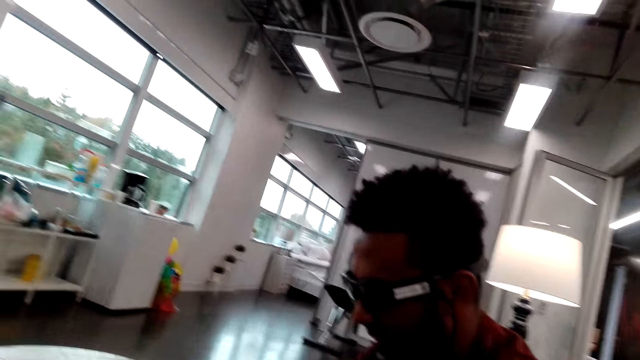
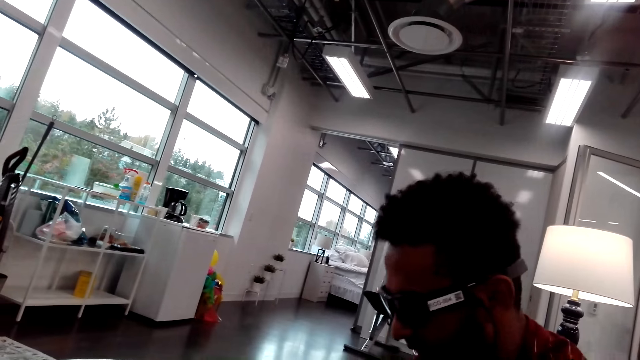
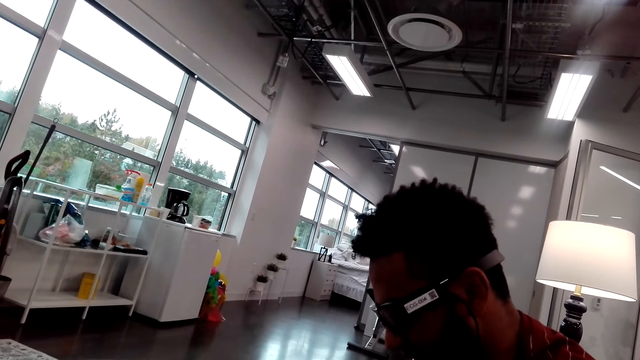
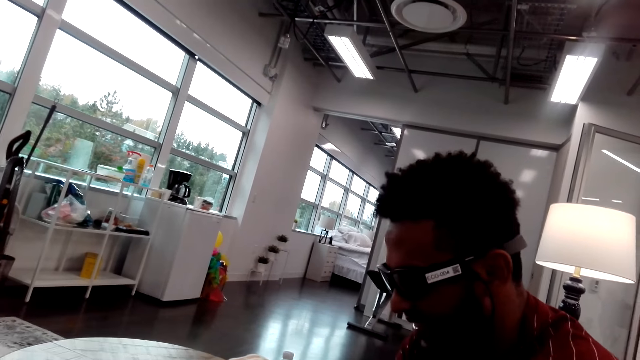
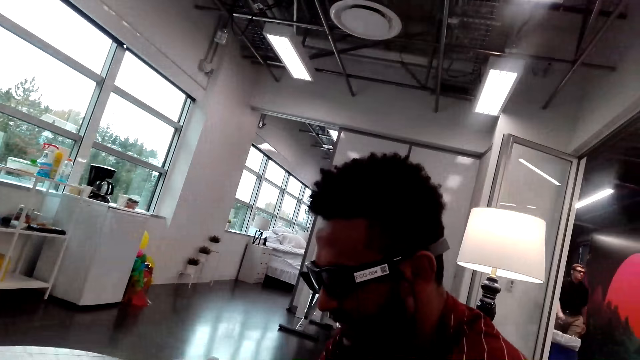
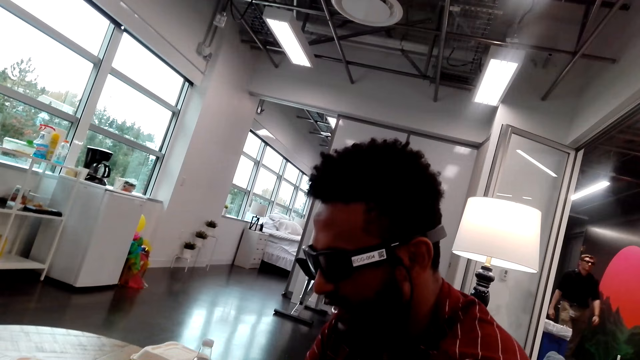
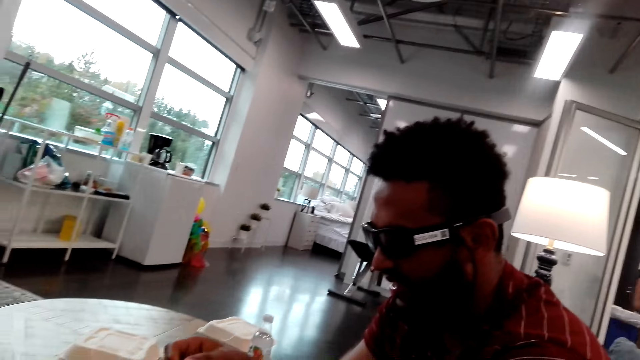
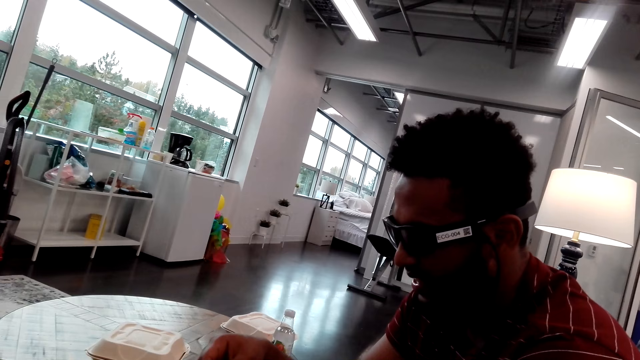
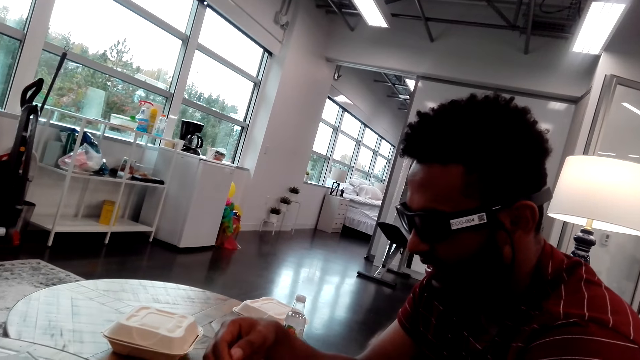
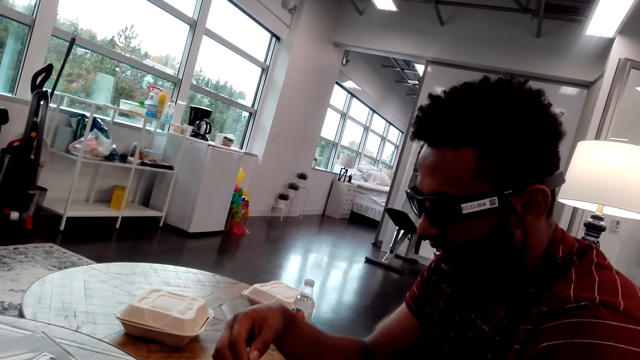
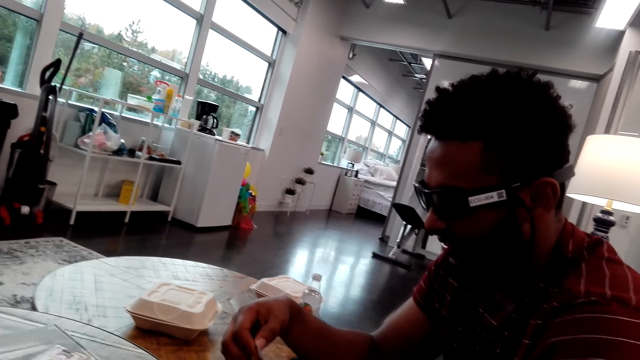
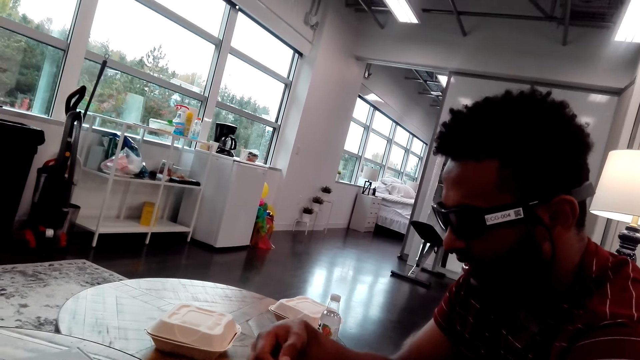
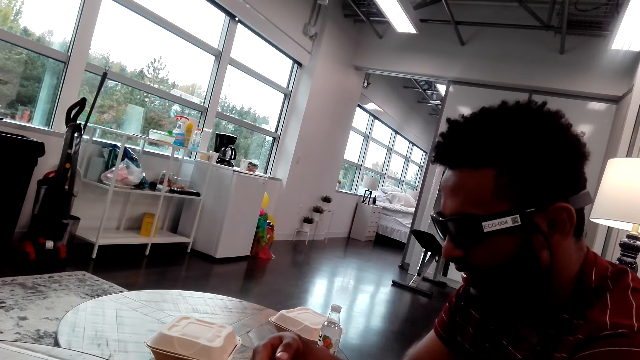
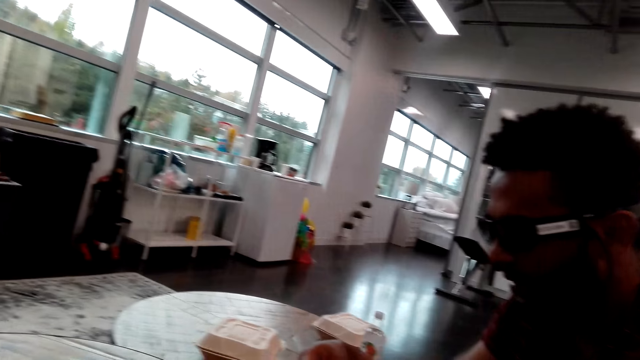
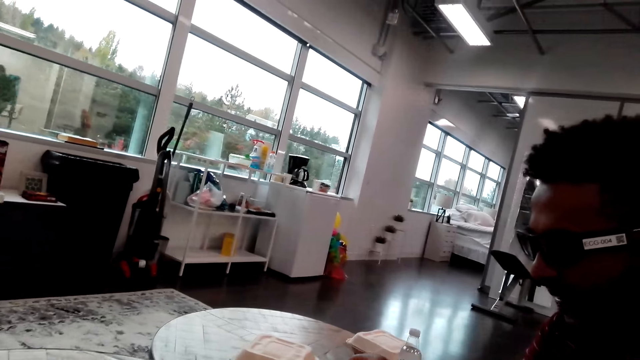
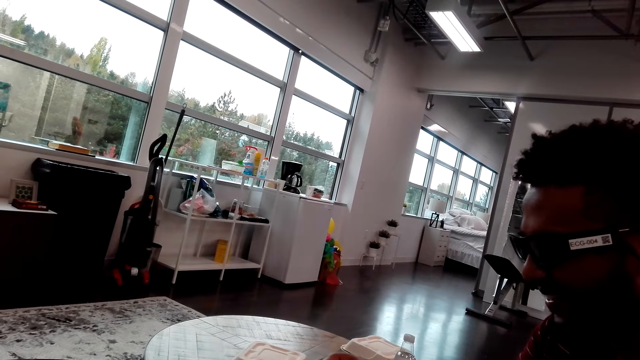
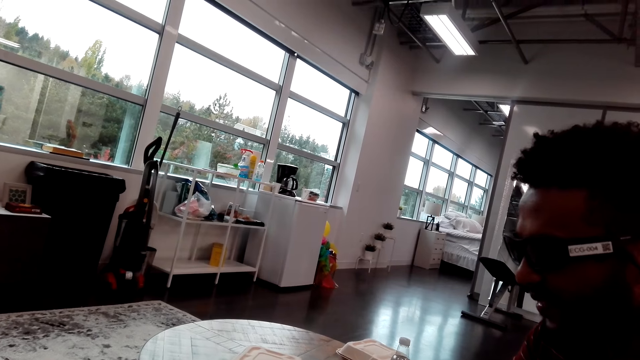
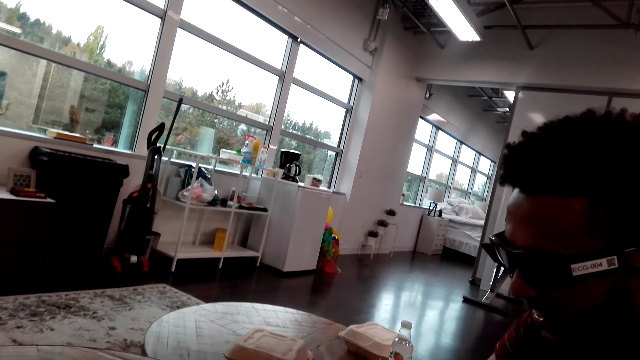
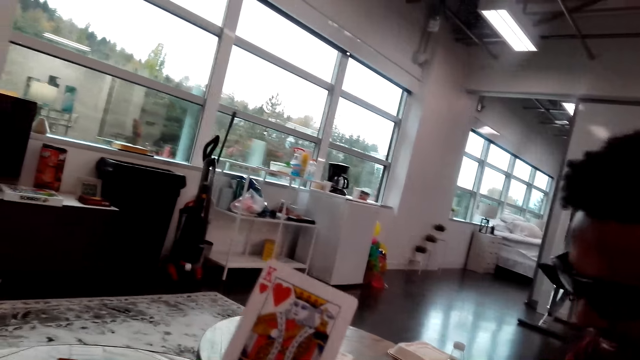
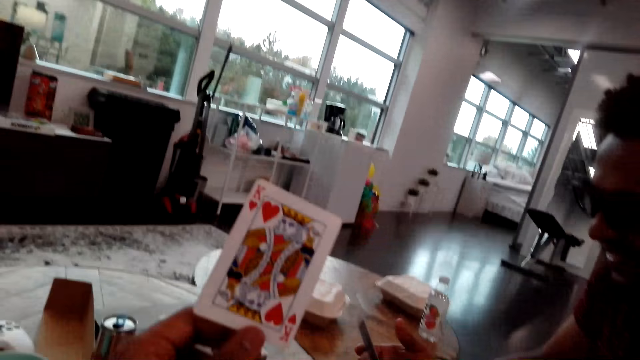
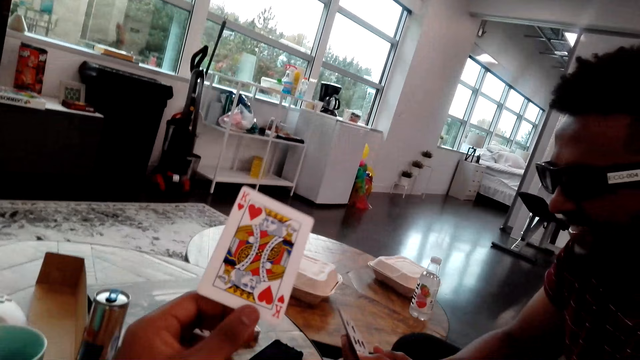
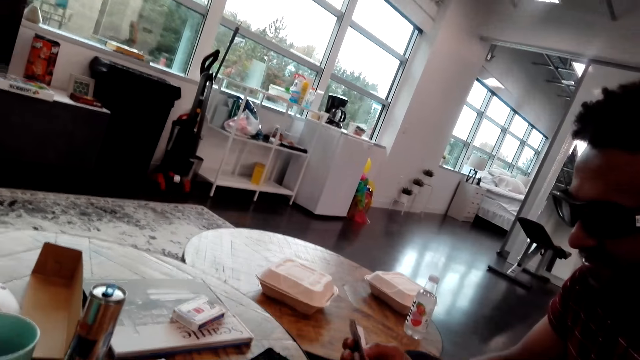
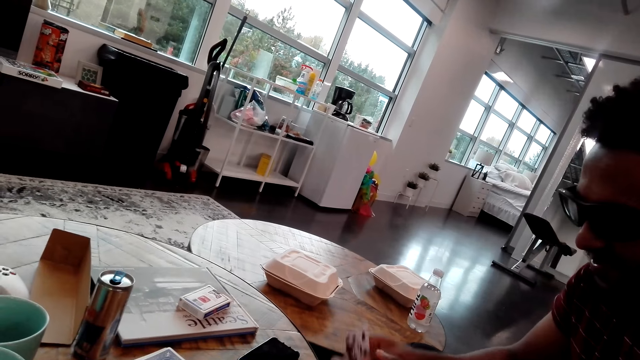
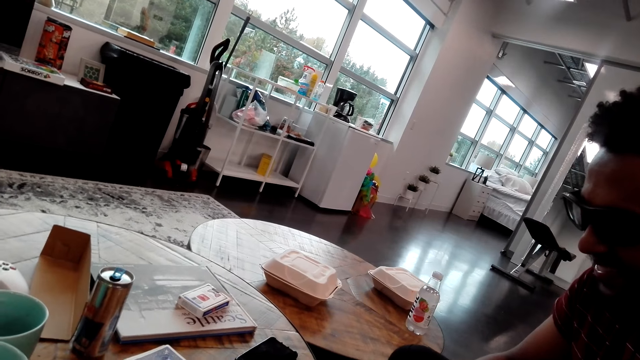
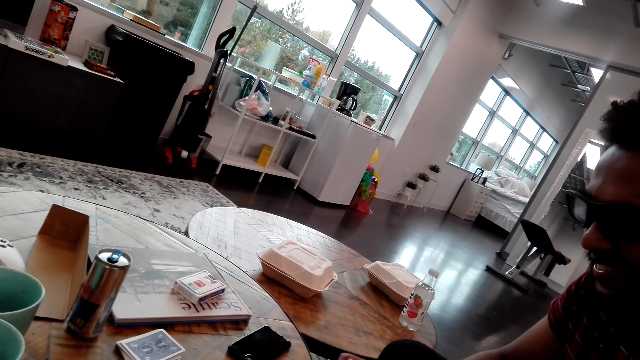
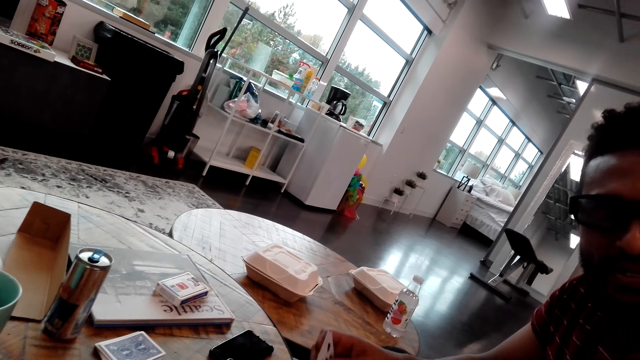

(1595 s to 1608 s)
The camera wearer holds out a playing card. They drop the playing card on the table. A man arranges the cards.

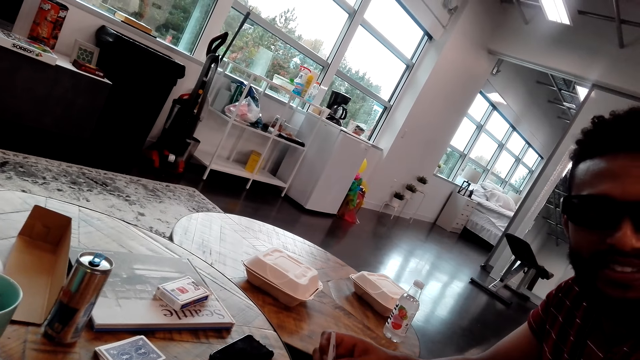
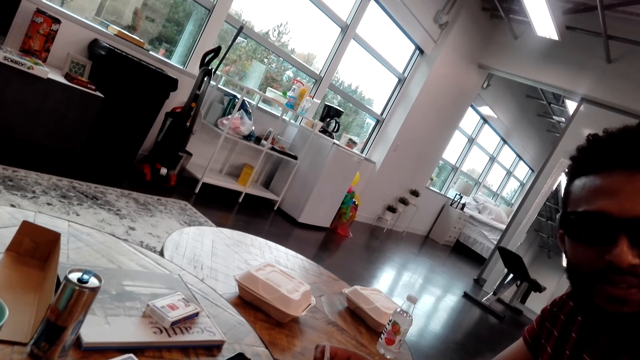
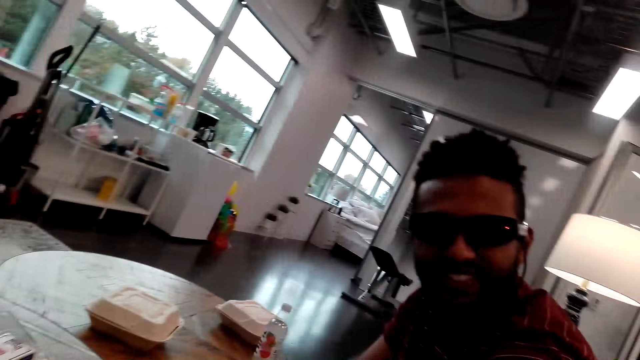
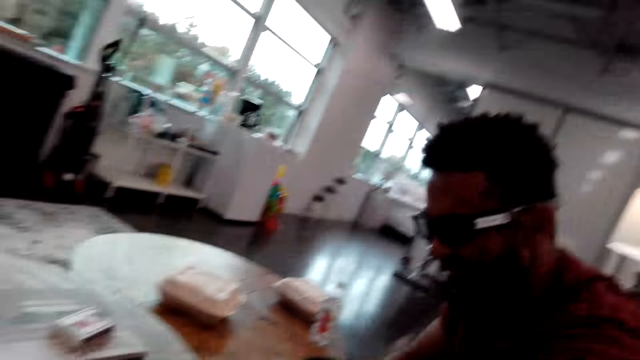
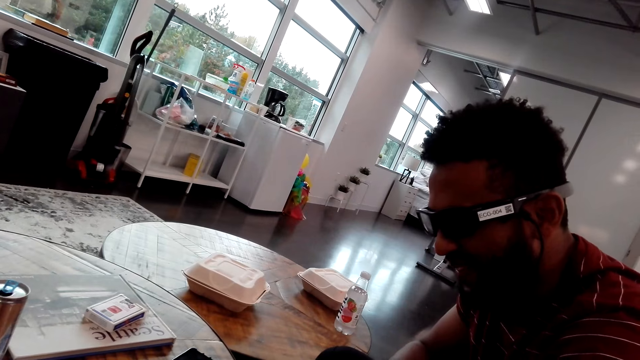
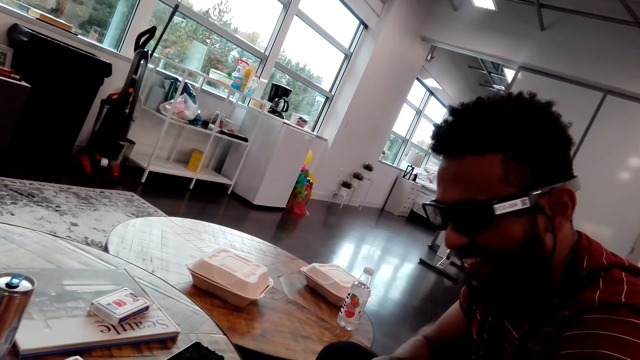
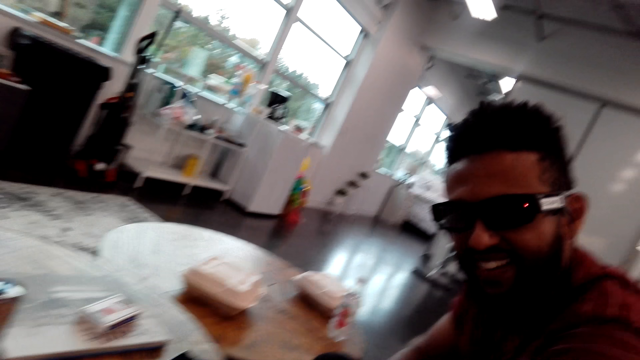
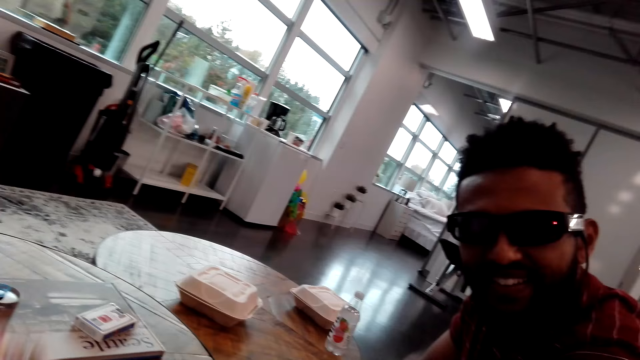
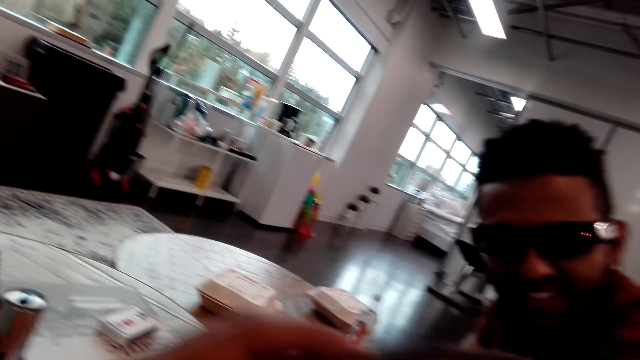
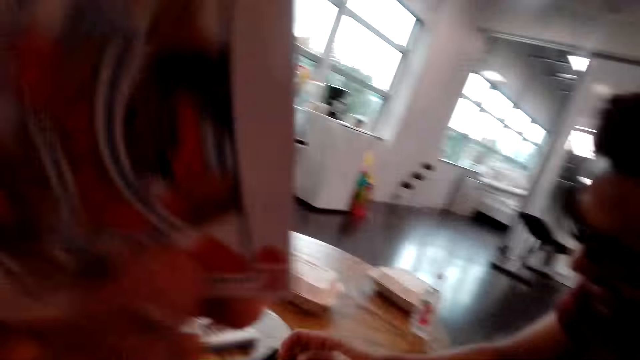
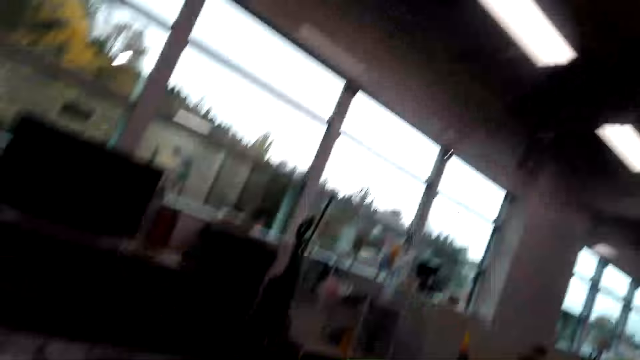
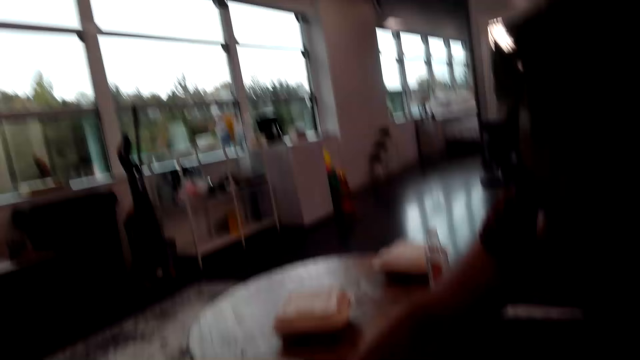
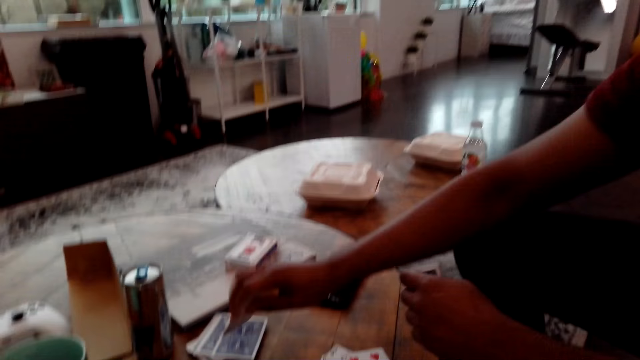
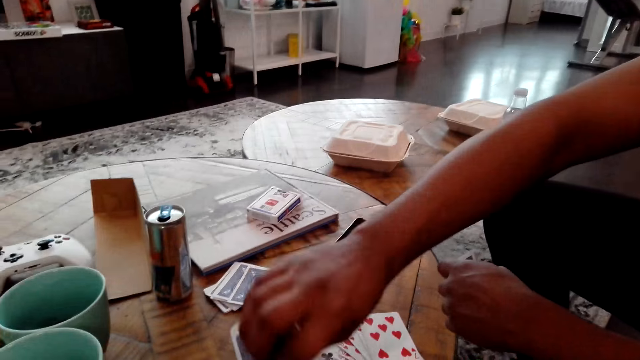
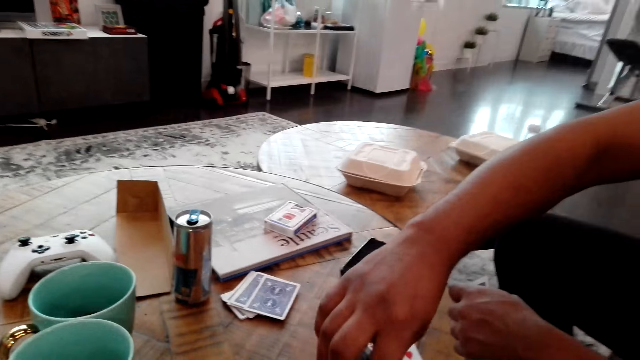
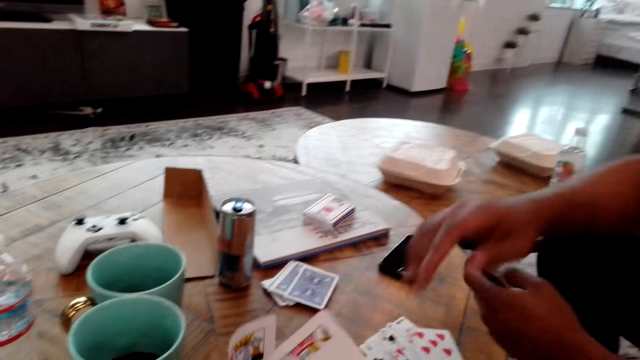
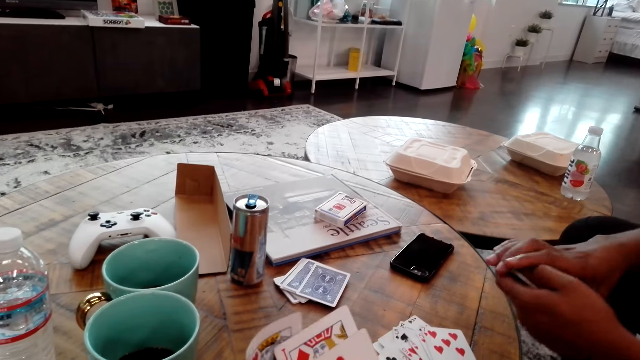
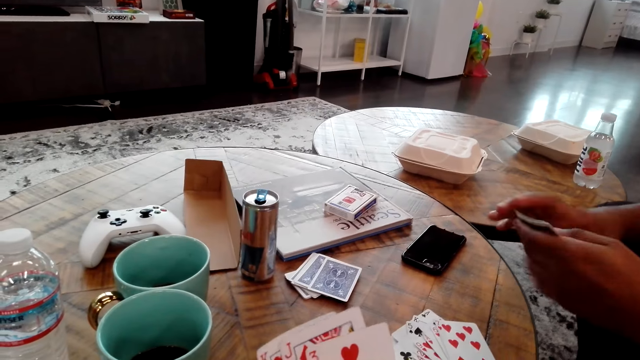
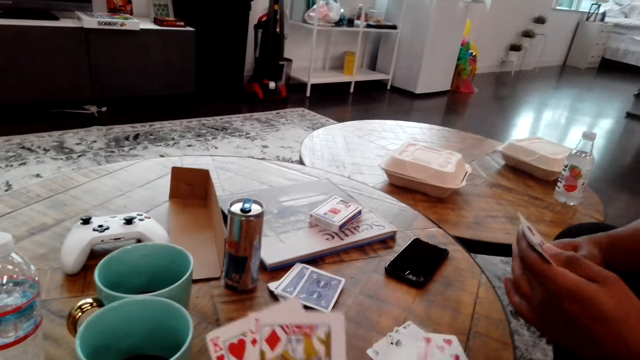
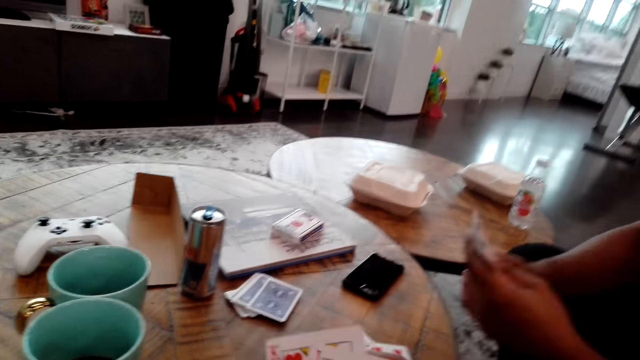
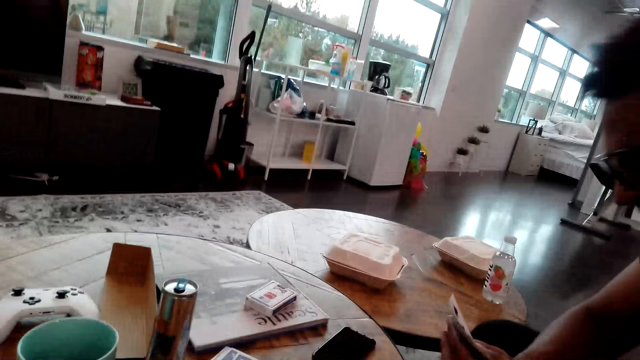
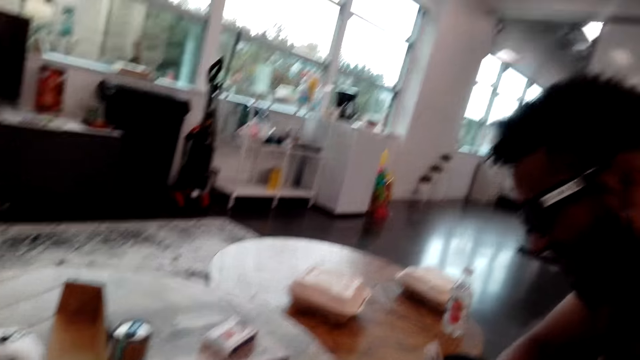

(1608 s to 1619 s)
A man dialogues with the camera wearer. The camera wearer holds a playing card. They play the card. The man puts a playing card on the table. The camera wearer looks at the playing cards. They arrange the cards and drop a playing card on the table. The man spreads his playing cards.
